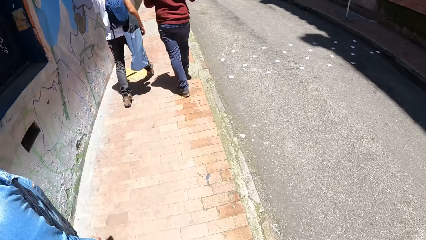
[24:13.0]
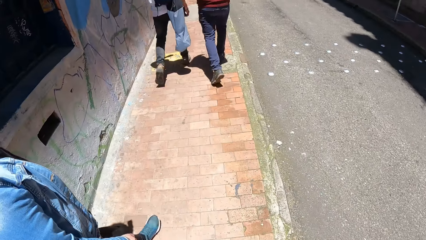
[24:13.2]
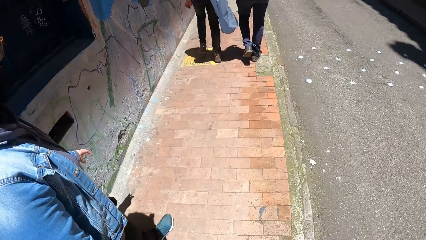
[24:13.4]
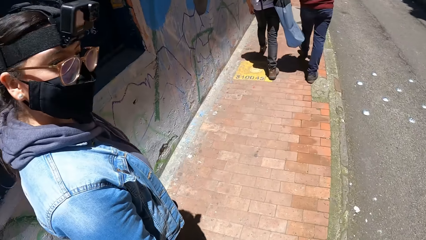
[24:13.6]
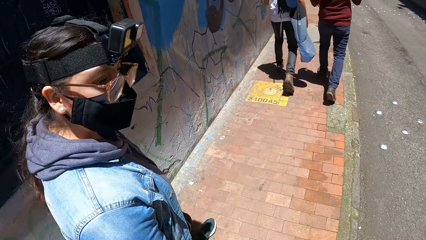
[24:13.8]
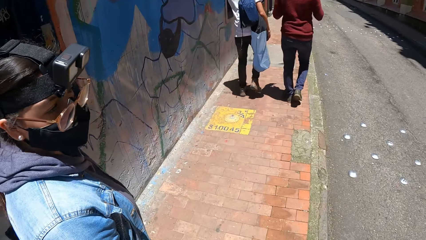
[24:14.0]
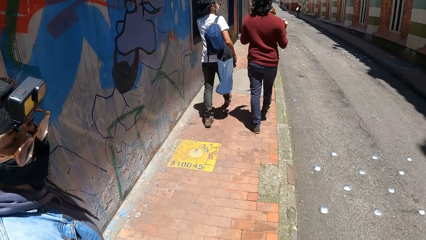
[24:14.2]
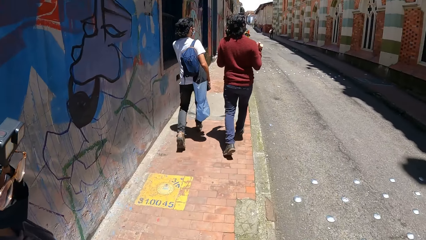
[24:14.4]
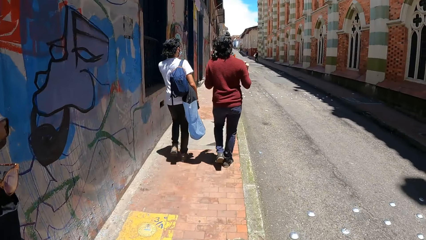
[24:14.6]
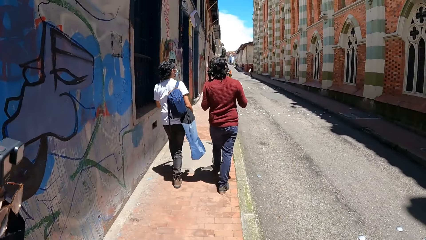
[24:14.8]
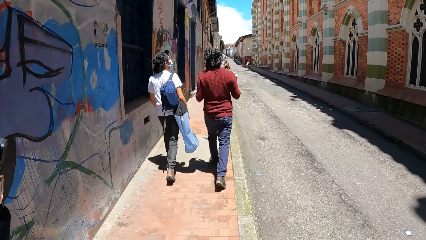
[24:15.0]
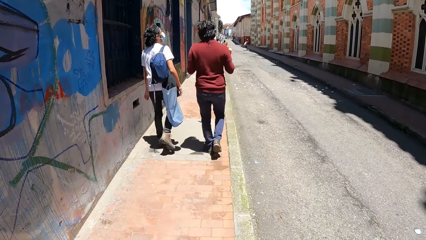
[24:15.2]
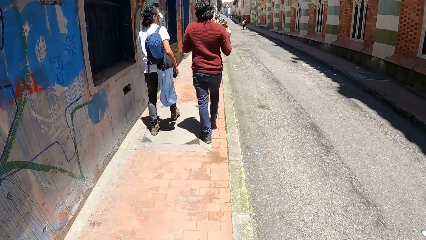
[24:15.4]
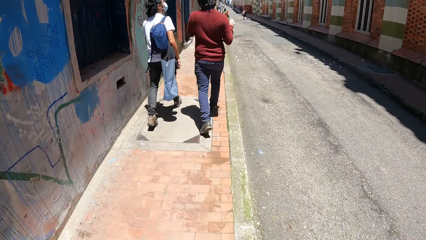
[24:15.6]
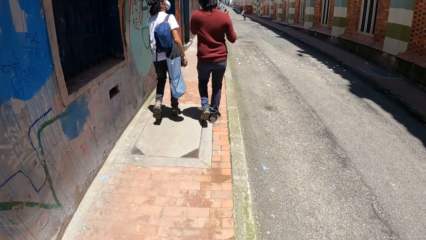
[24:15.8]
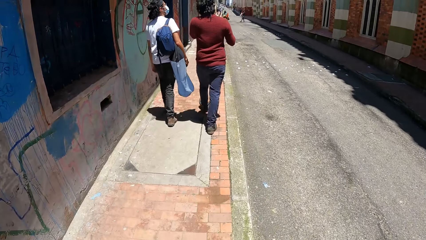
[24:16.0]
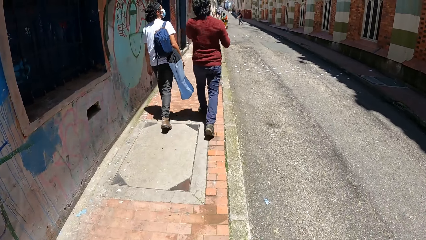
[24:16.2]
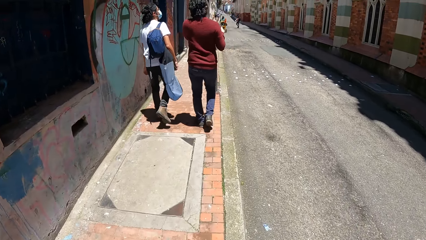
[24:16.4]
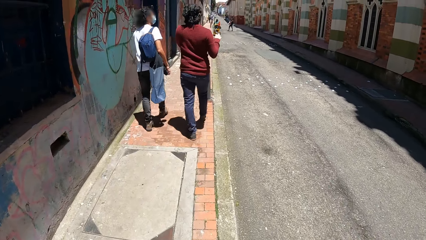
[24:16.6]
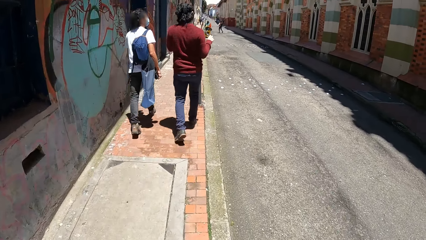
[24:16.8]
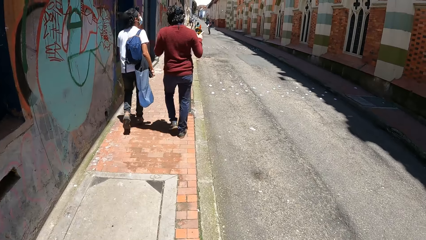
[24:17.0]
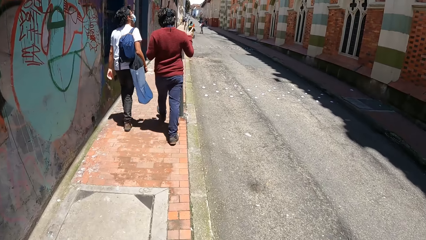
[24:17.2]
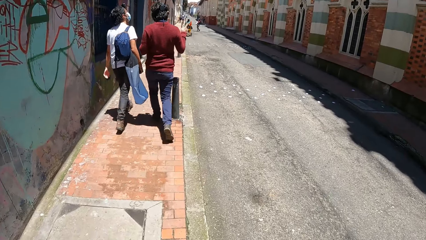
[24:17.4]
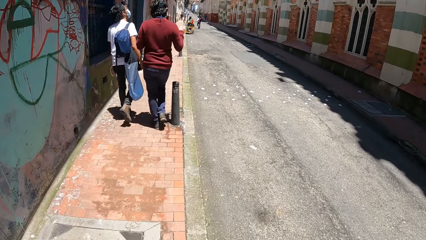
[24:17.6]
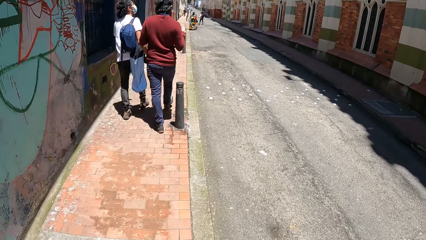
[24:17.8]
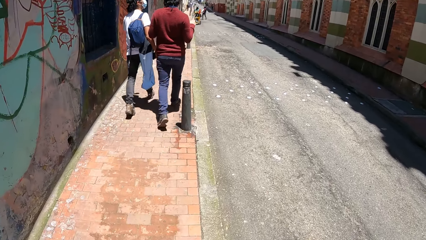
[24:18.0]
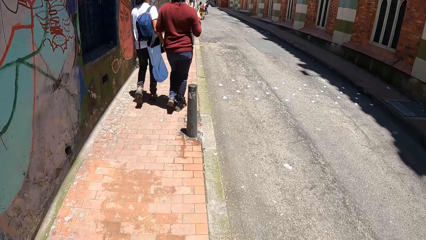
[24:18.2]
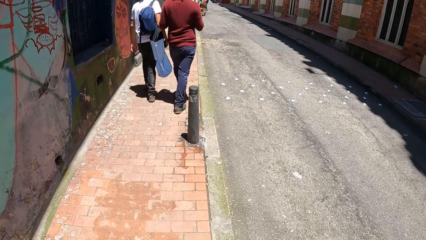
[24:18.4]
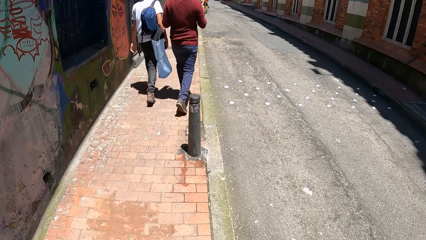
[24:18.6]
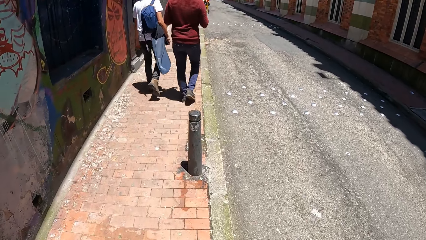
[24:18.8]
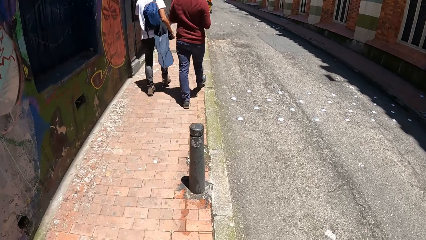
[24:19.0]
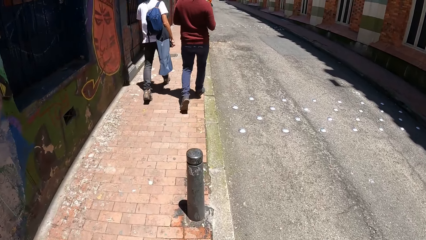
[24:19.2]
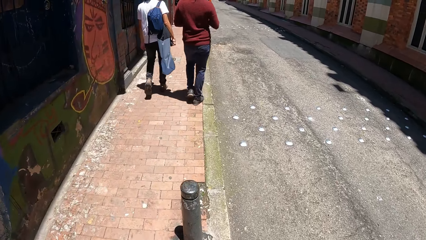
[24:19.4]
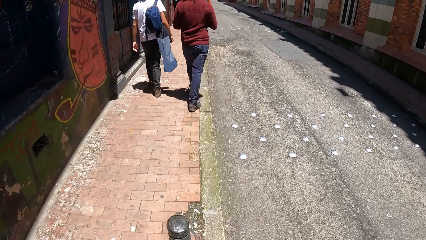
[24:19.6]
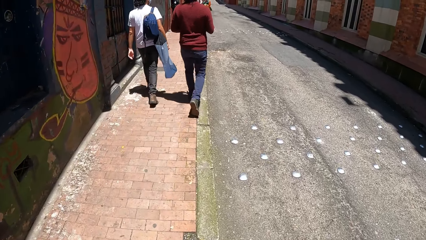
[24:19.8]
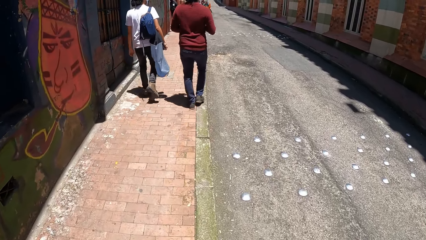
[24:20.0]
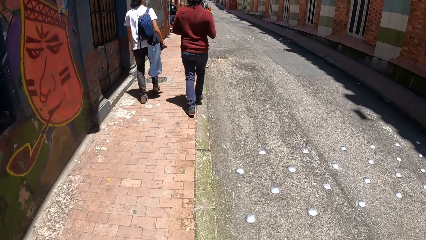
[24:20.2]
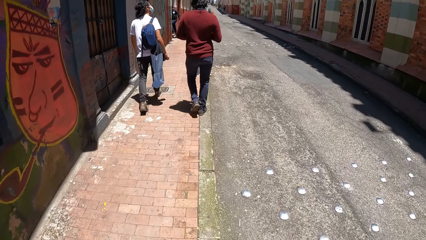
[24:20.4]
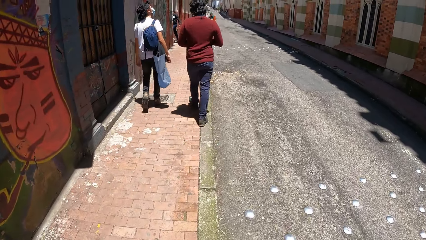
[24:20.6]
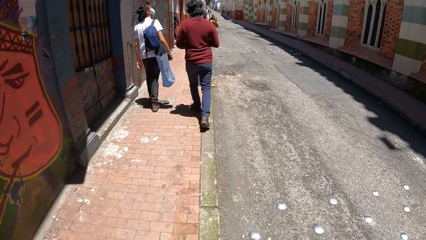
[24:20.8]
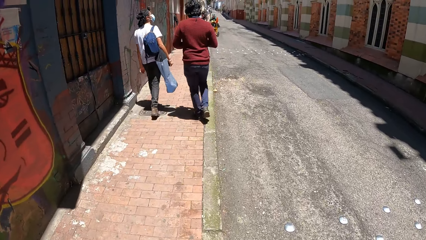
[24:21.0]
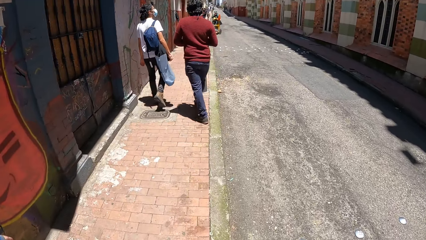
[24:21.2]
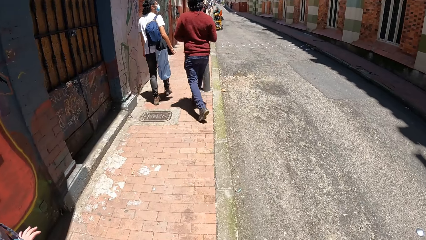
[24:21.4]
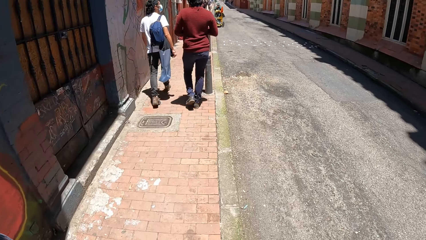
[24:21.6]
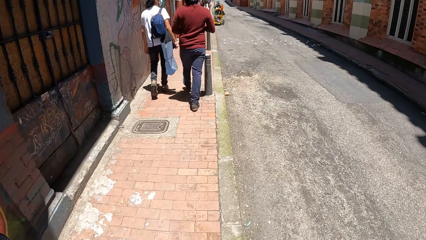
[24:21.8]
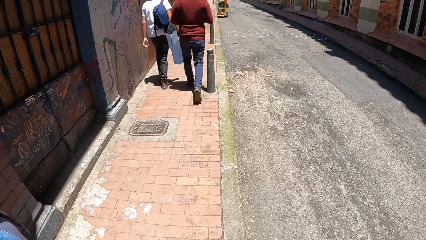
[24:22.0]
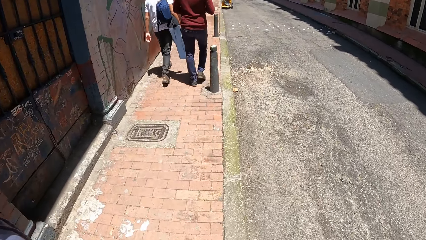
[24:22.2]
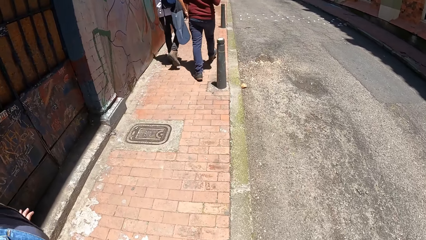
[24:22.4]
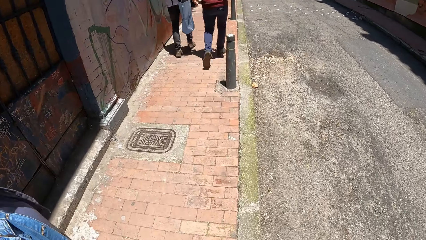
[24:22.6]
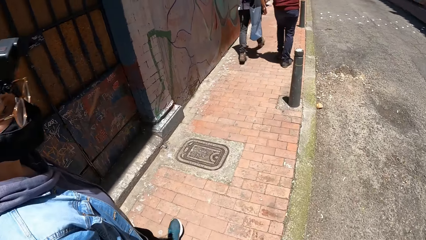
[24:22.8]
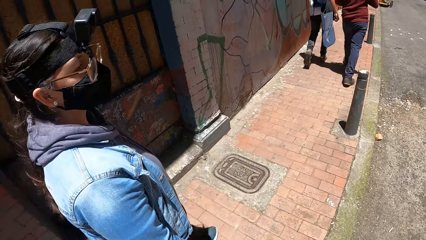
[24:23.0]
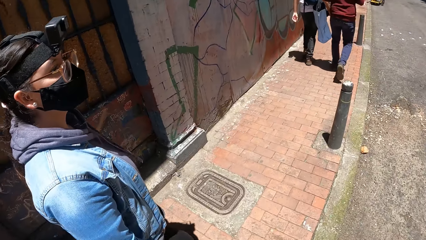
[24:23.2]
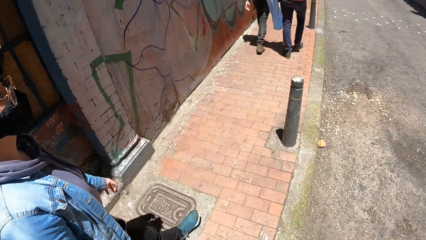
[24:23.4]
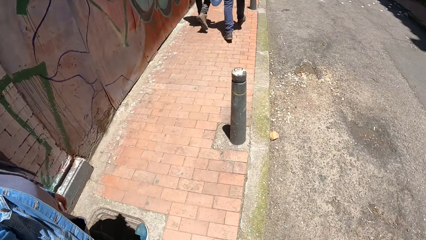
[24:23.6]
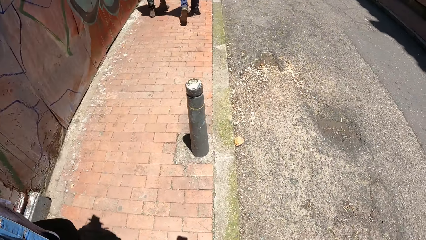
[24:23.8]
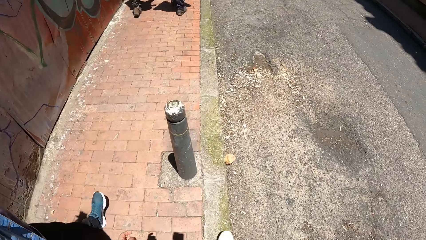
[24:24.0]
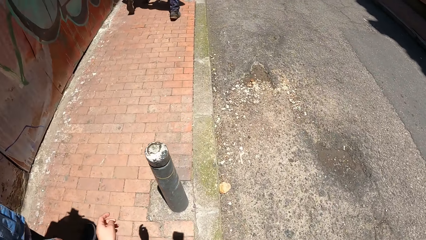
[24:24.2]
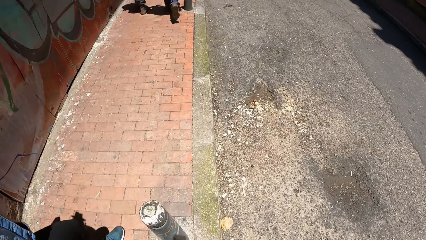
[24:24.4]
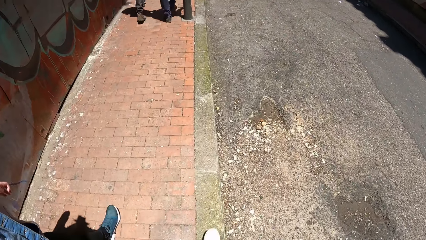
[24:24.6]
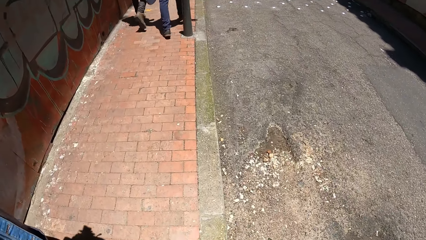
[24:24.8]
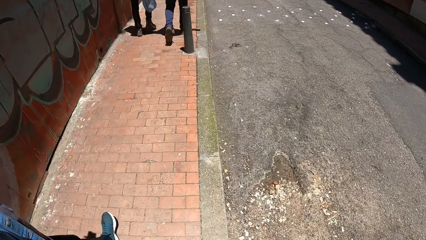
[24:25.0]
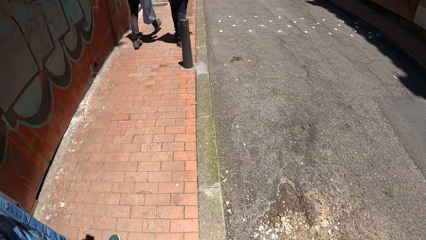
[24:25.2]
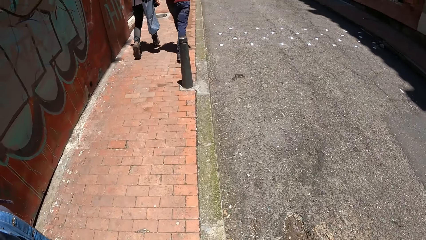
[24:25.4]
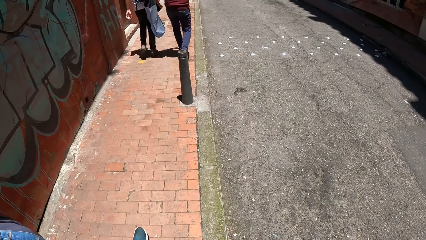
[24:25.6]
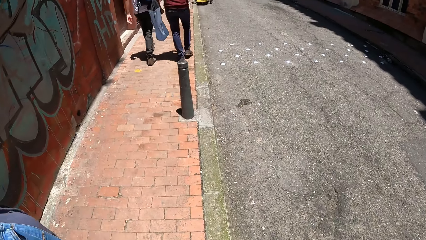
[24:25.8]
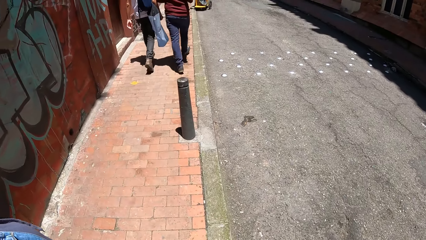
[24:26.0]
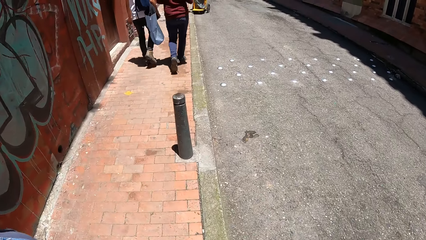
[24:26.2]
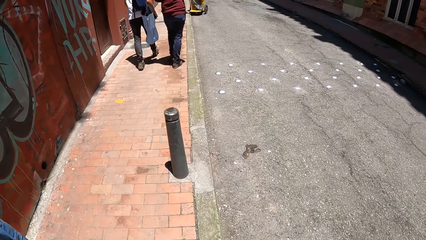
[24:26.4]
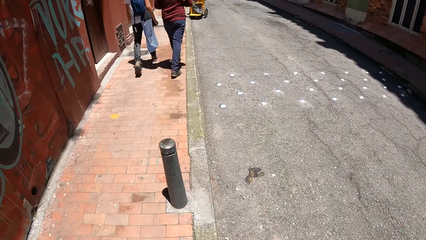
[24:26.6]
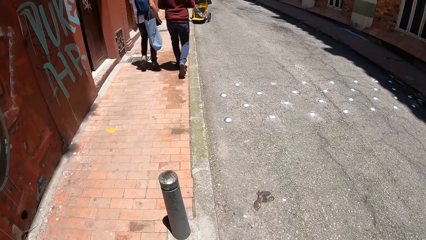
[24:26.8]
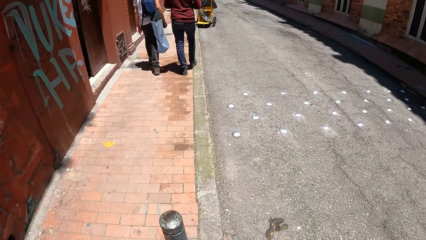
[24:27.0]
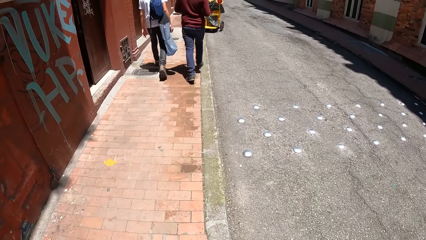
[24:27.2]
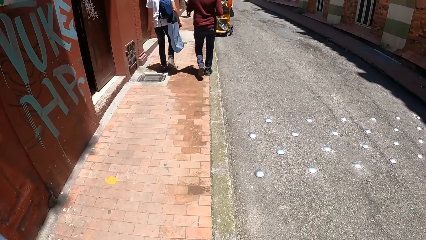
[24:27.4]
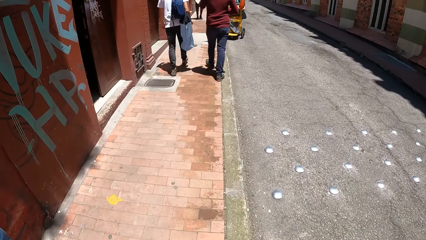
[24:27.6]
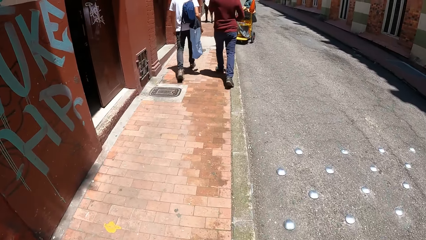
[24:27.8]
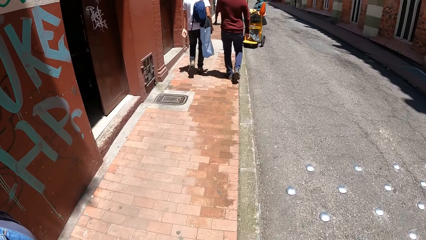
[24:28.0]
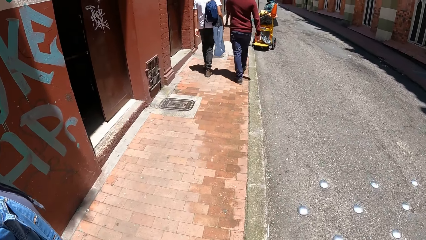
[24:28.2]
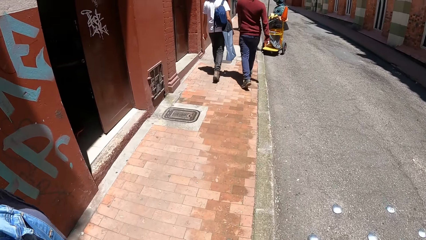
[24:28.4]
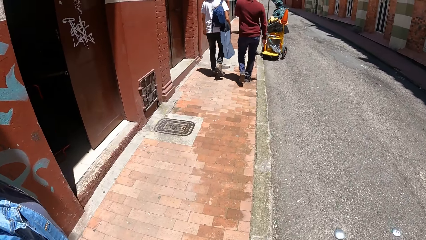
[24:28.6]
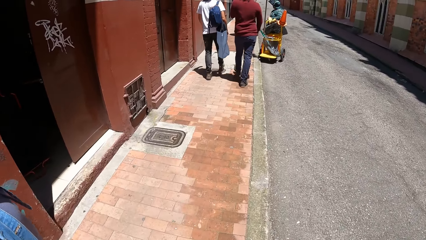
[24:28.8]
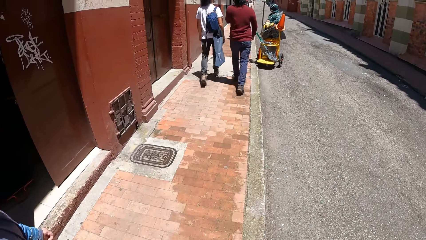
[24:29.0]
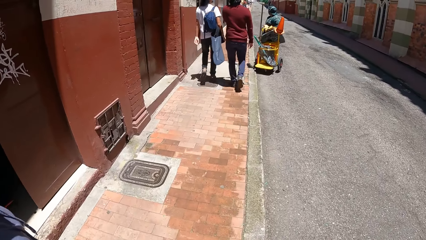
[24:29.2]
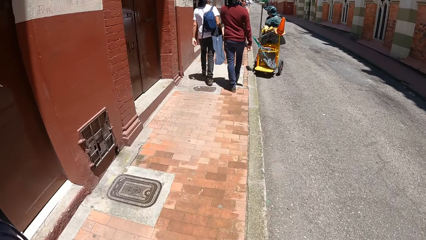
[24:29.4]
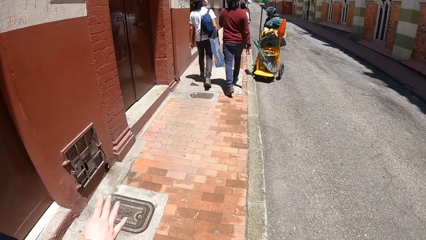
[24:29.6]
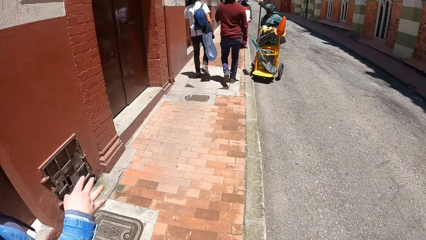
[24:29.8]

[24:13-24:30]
A person interacts with the camera wearer.
